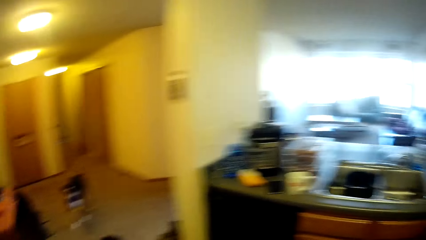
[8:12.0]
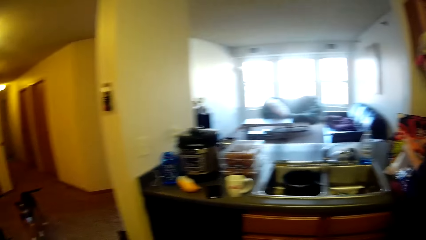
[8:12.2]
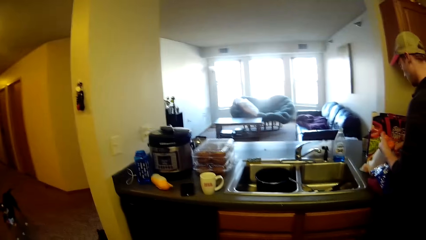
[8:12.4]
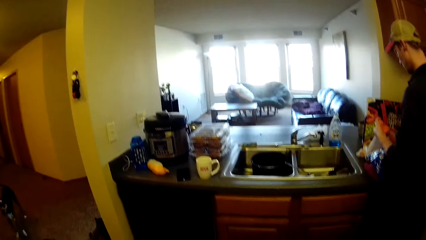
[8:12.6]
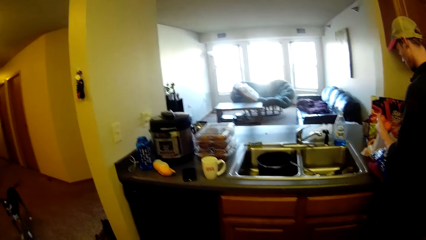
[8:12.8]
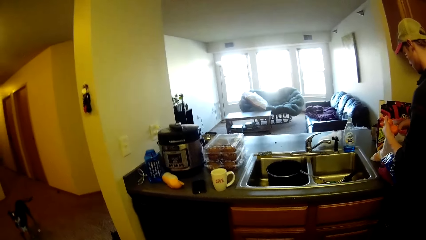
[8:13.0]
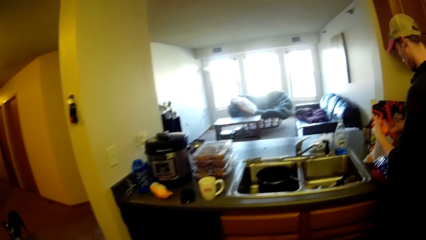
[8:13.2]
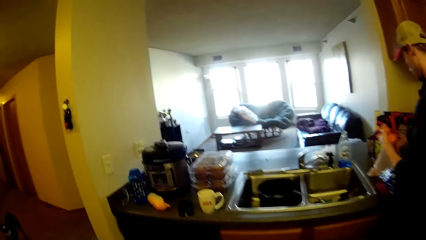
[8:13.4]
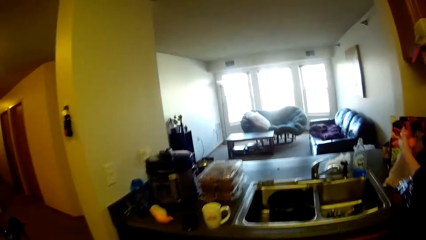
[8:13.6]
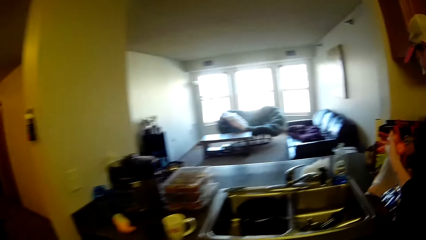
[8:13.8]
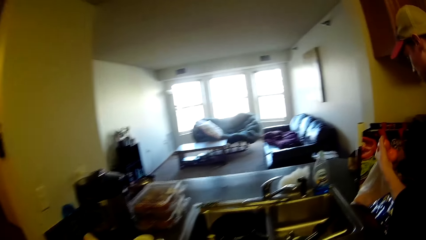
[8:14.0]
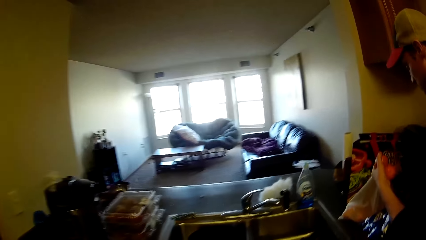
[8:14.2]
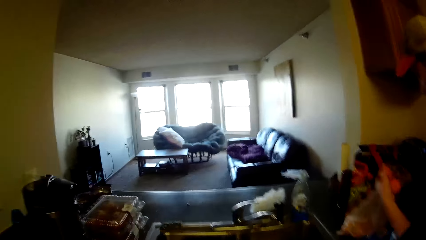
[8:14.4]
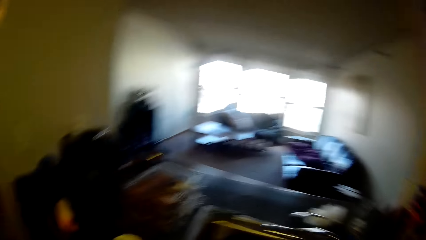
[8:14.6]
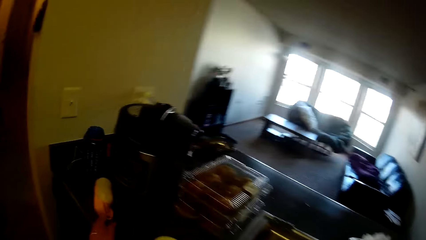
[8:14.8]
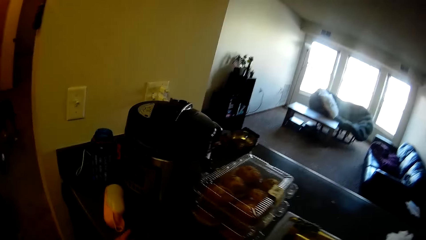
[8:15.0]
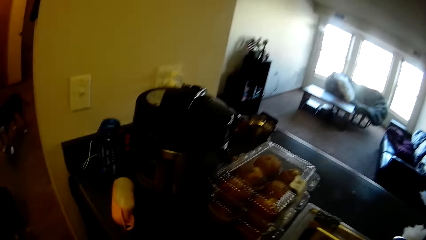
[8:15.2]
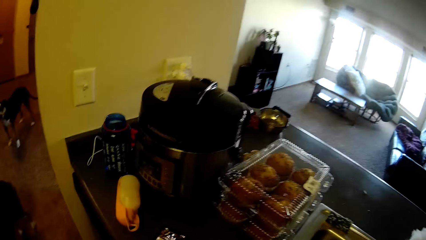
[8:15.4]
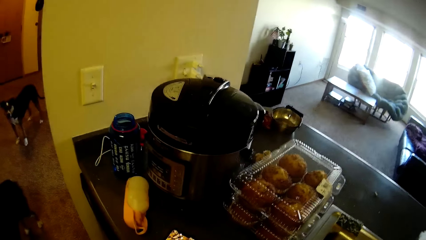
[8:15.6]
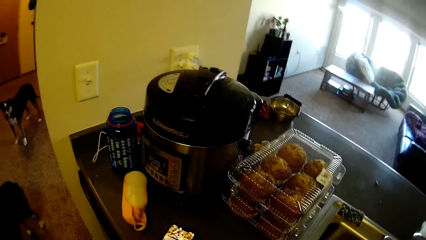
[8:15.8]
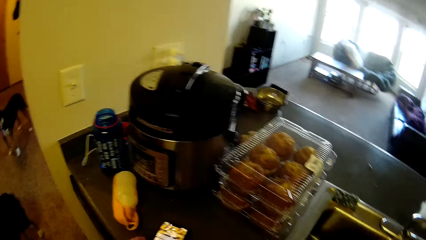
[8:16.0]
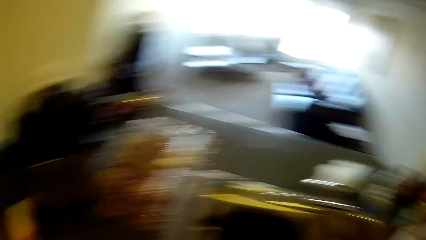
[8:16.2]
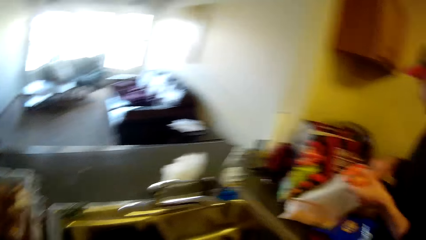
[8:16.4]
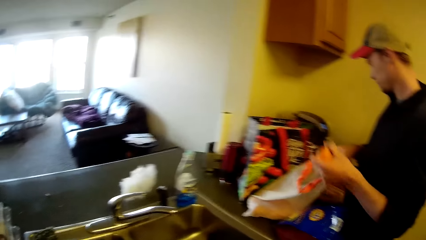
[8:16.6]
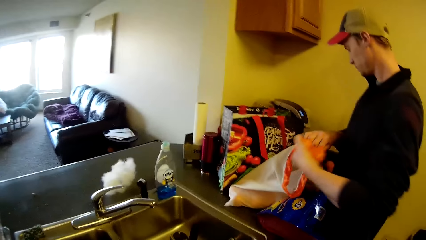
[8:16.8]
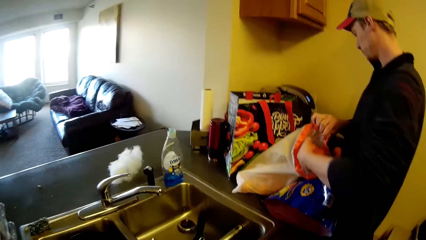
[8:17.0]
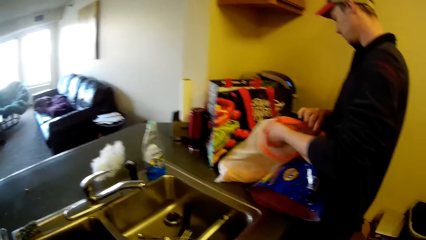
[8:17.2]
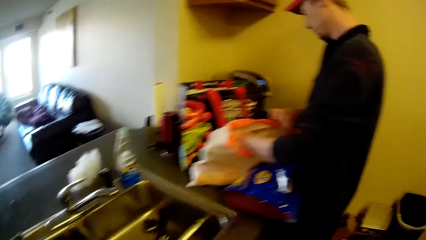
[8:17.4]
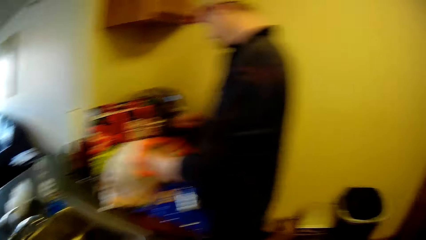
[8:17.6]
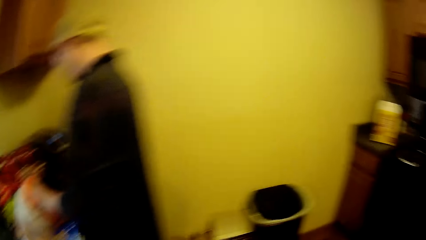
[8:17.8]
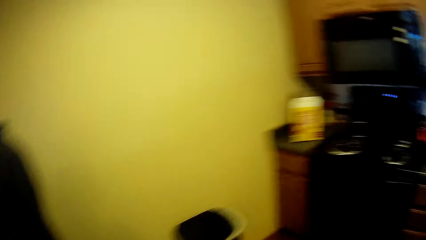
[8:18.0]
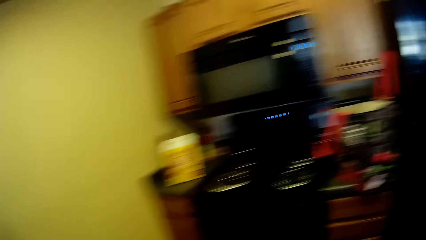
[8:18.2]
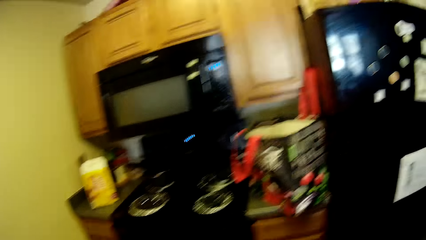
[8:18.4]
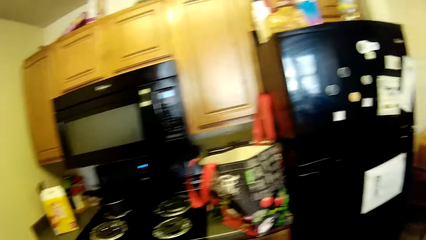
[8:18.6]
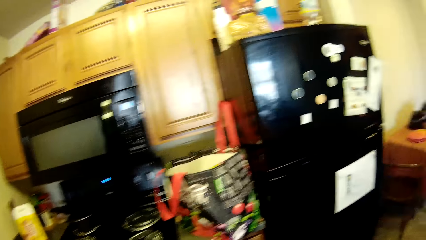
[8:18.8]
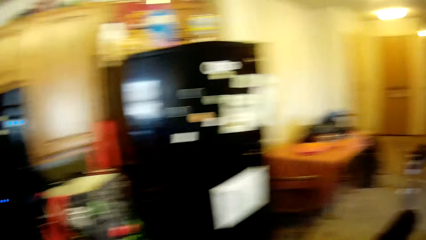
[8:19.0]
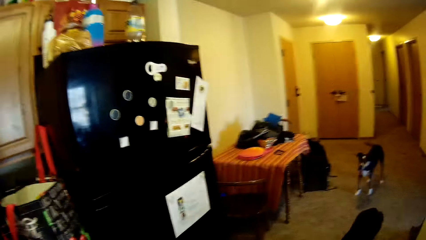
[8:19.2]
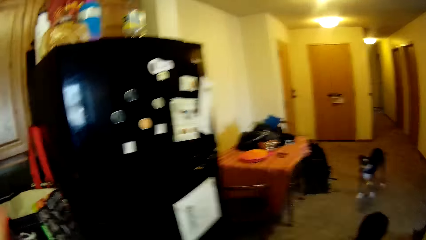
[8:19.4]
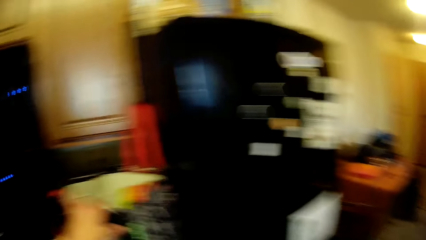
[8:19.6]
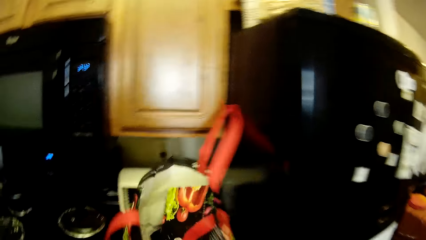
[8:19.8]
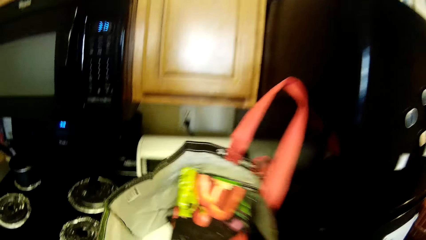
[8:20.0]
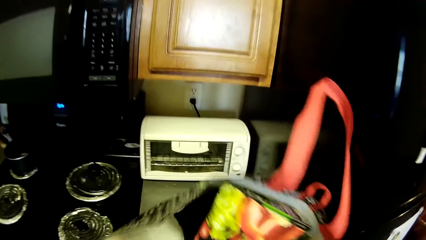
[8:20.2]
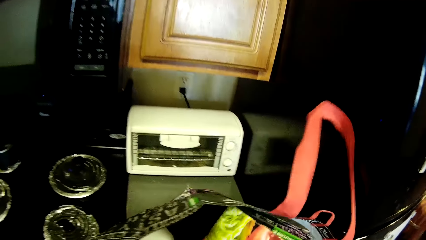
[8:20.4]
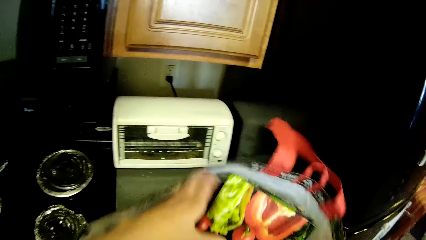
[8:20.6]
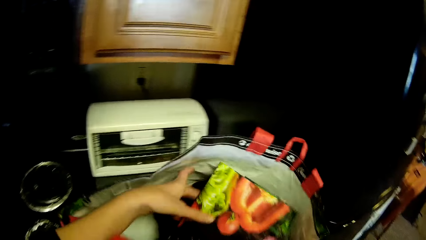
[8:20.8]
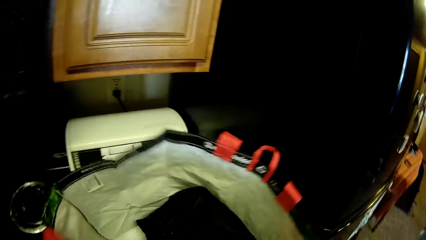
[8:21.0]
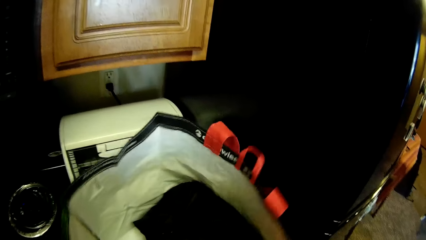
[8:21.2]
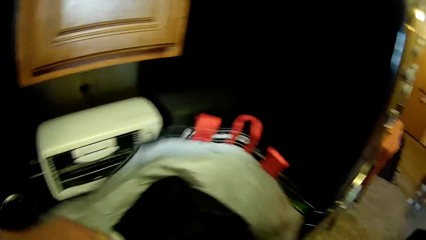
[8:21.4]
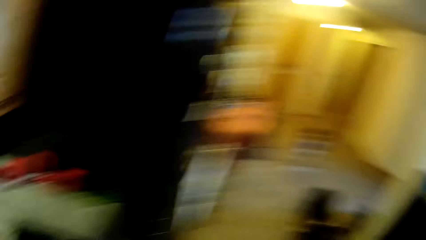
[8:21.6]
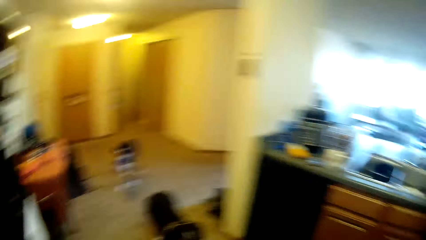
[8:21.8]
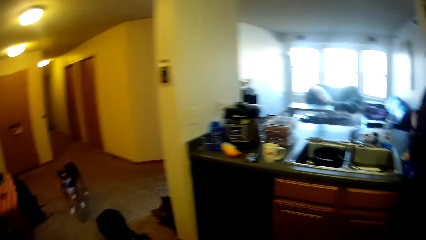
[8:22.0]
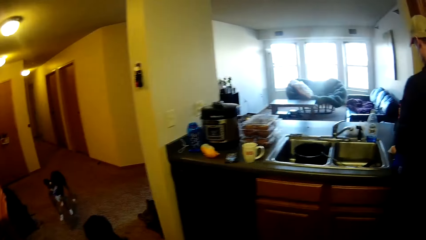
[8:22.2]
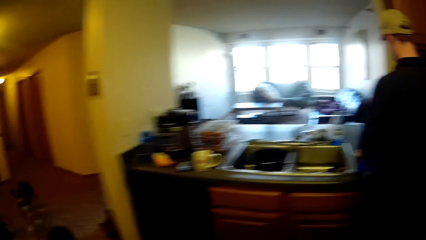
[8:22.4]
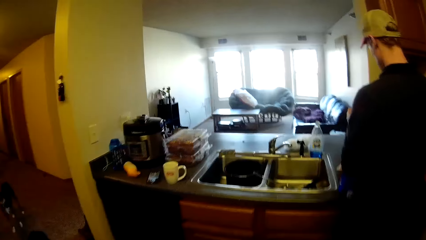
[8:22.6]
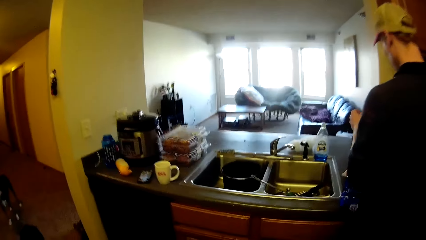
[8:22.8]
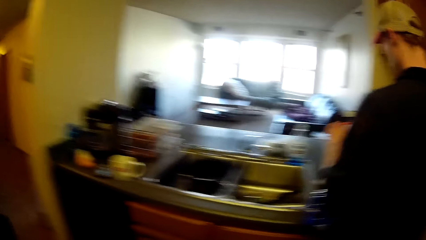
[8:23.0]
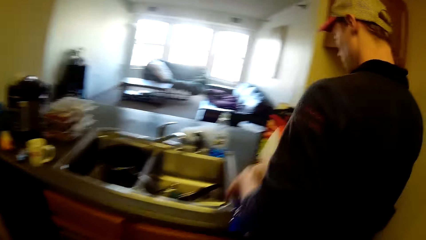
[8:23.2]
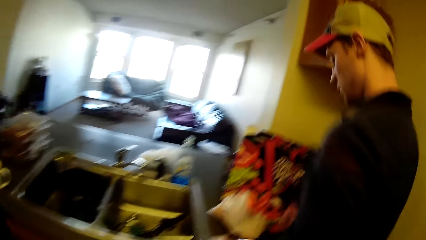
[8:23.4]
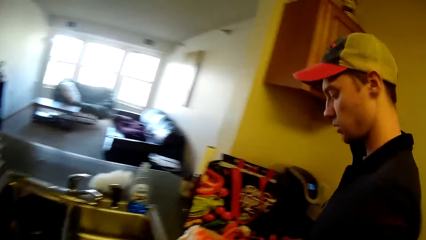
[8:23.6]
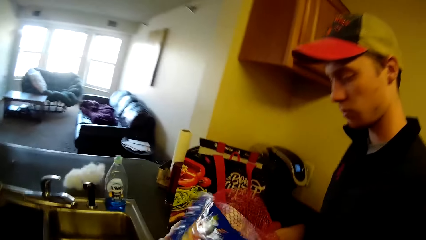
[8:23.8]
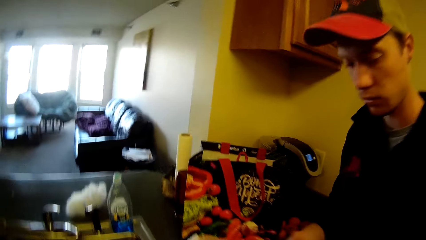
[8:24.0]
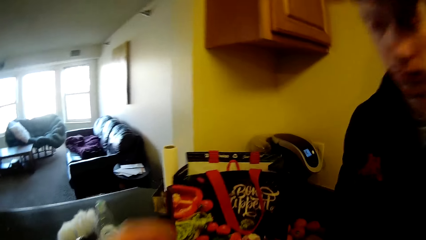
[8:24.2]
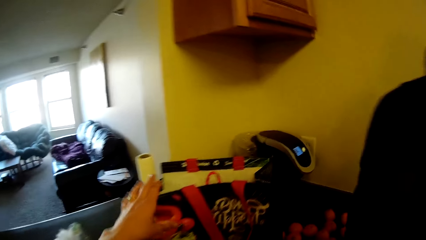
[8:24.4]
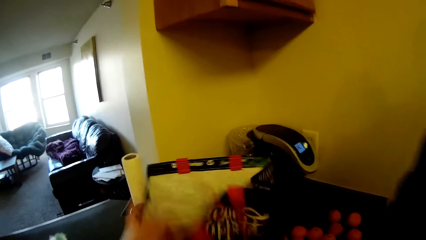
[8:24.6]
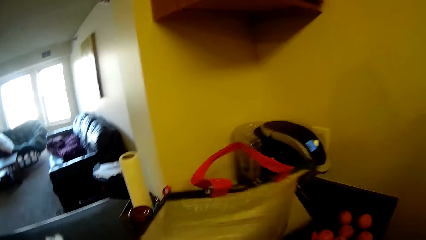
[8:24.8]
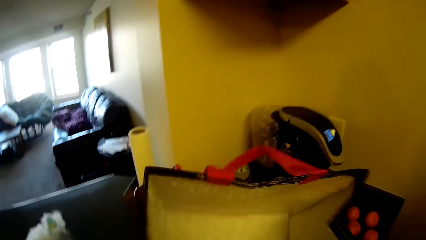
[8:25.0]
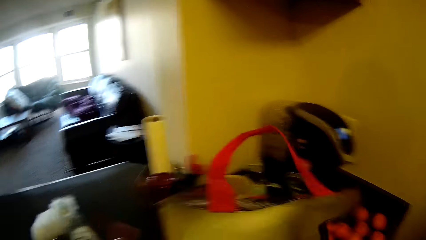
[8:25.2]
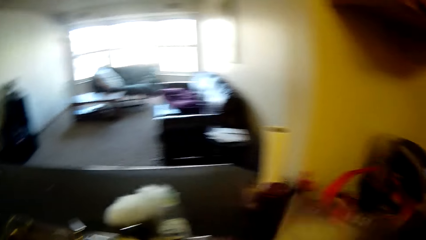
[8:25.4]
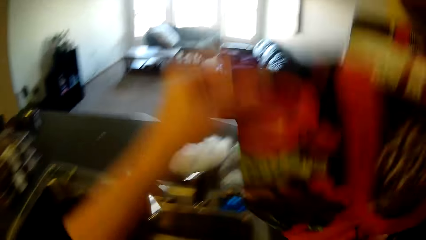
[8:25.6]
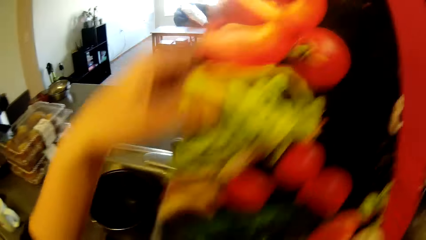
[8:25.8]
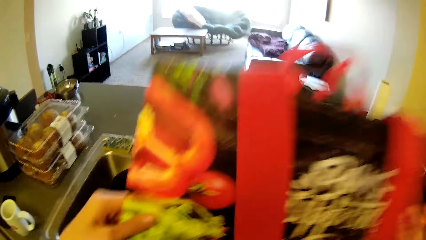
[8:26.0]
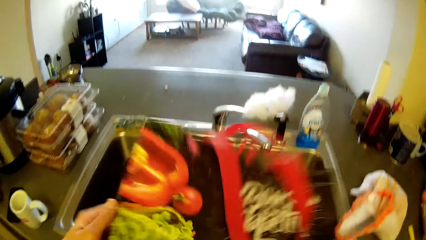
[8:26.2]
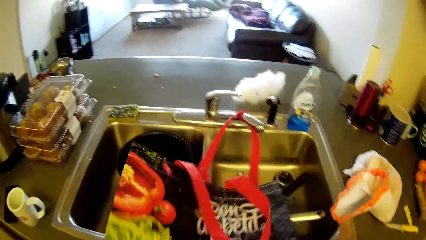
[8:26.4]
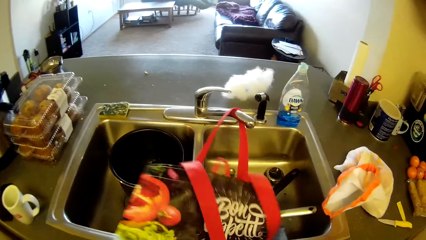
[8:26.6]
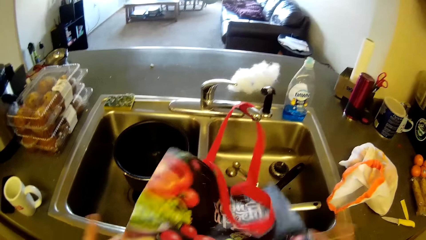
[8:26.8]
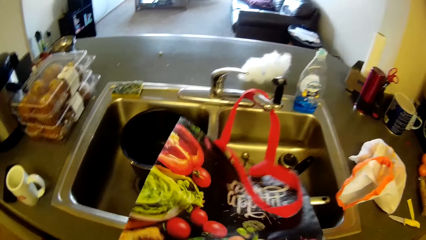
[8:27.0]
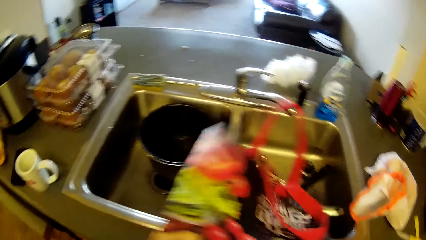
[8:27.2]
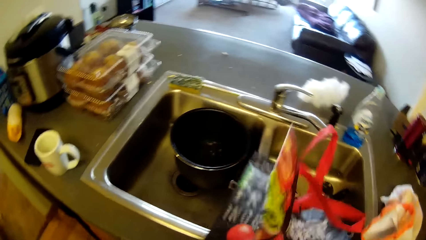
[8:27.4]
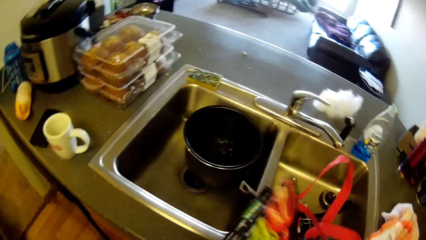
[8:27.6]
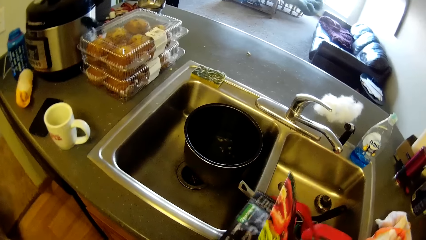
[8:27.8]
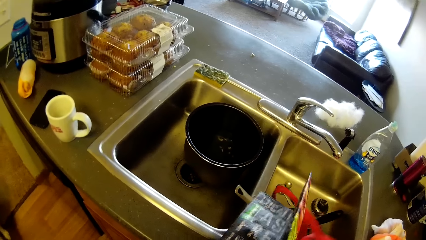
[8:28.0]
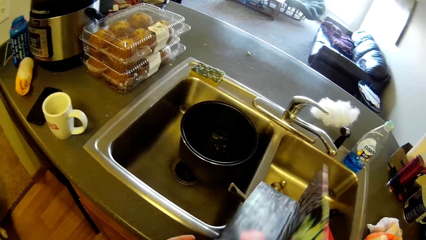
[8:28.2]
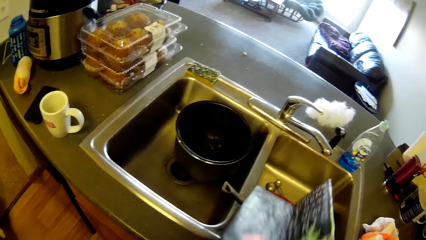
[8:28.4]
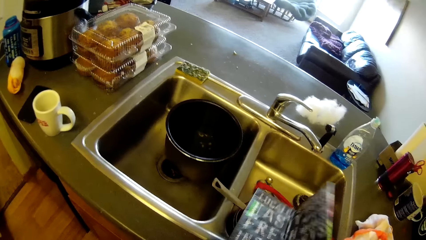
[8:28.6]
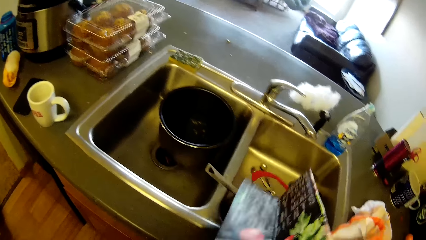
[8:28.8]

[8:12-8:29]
The camera wearer walks around the room. A man fills the bag with oranges. The camera wearer touches a phone. They look in the bag on the slab and touch a fabric bag. They walk around the room. They pick up the other fabric bag on the countertop. The man pulls the rope on the bag with oranges in it. The camera wearer places the bag on the edge of the kitchen sink. They fold the fabric bag.
